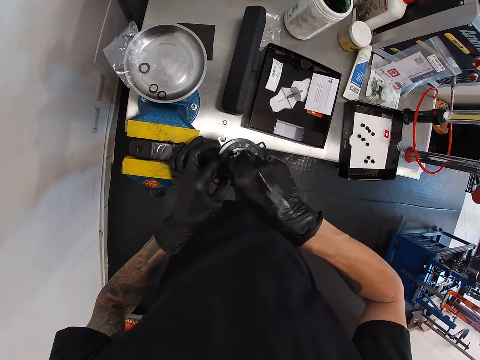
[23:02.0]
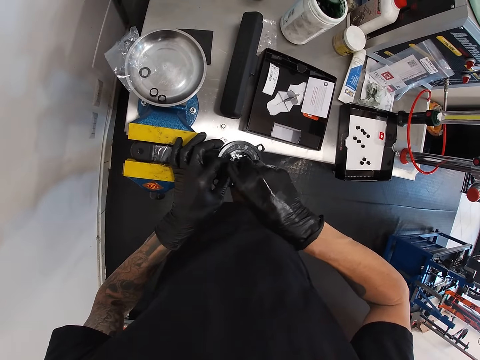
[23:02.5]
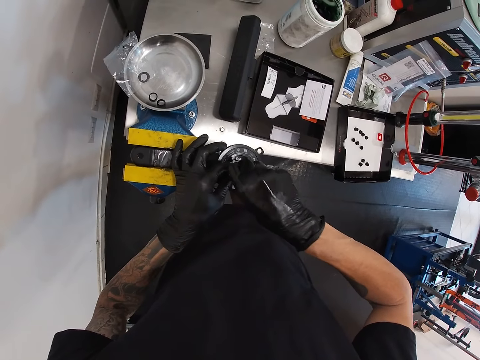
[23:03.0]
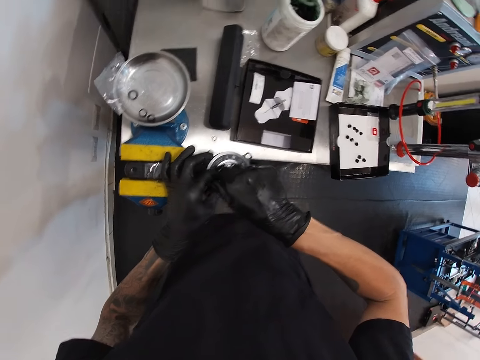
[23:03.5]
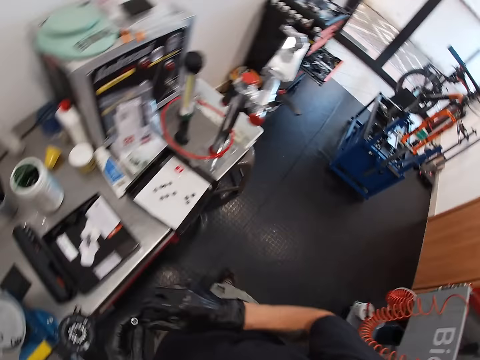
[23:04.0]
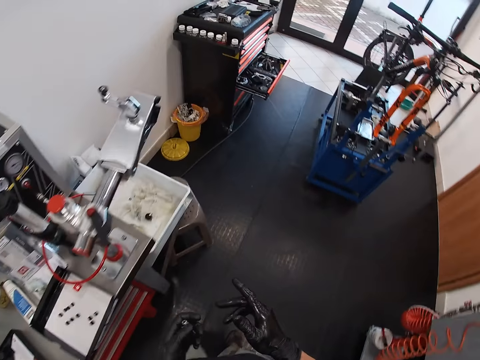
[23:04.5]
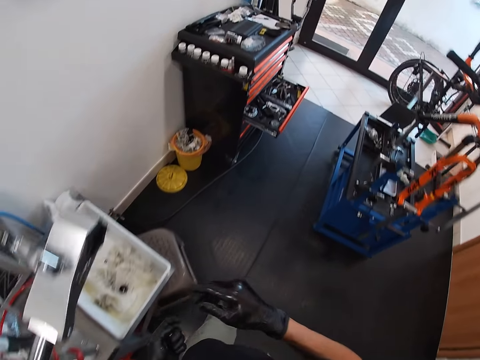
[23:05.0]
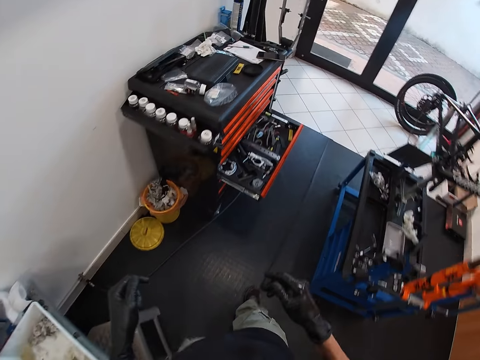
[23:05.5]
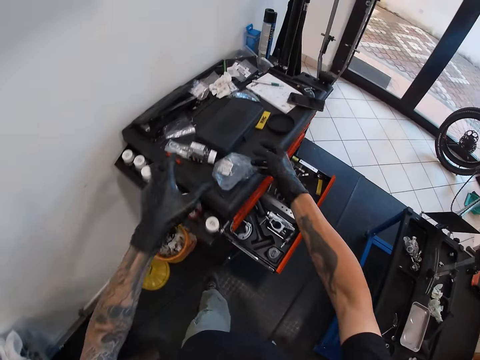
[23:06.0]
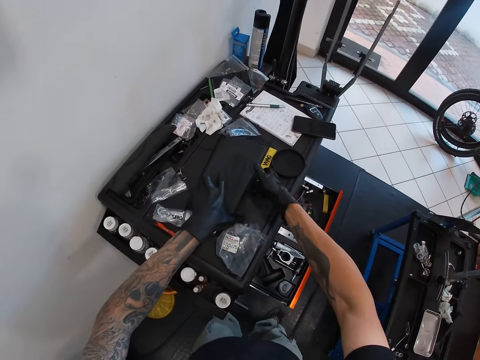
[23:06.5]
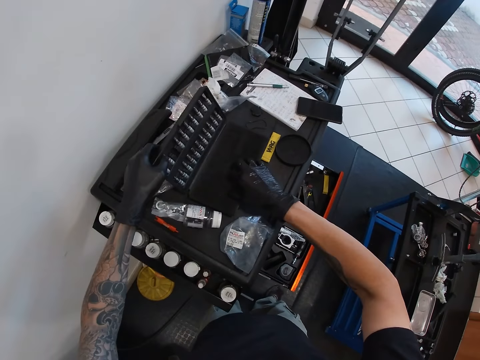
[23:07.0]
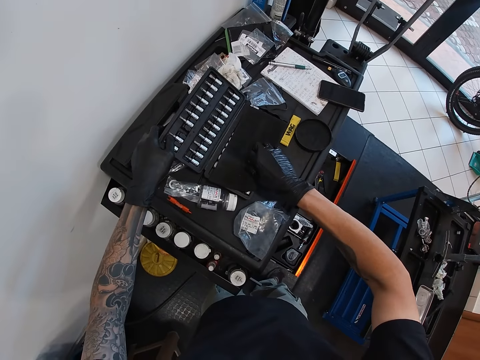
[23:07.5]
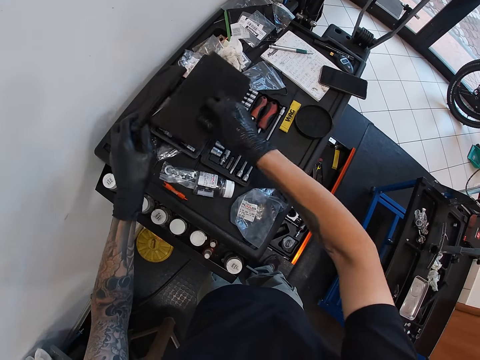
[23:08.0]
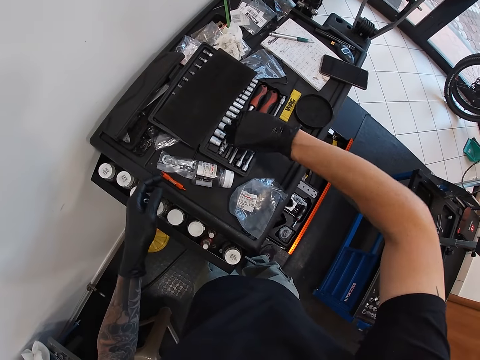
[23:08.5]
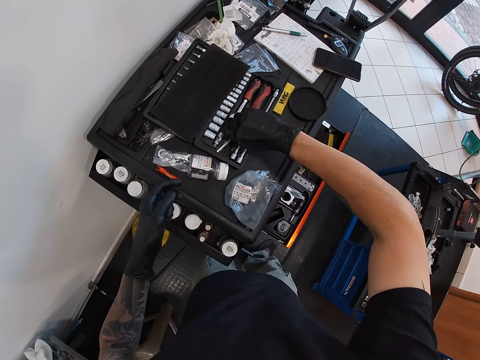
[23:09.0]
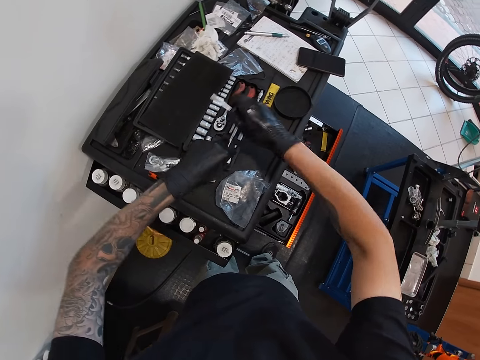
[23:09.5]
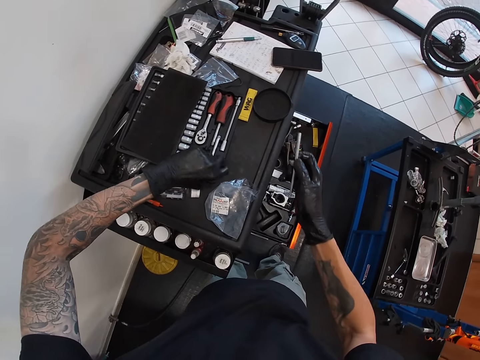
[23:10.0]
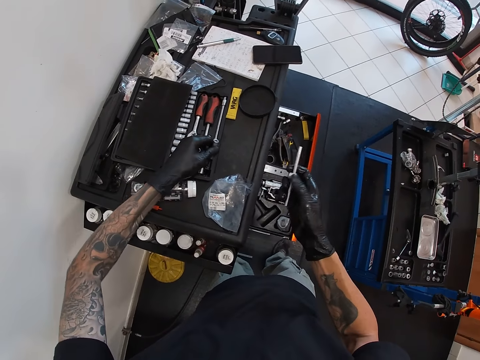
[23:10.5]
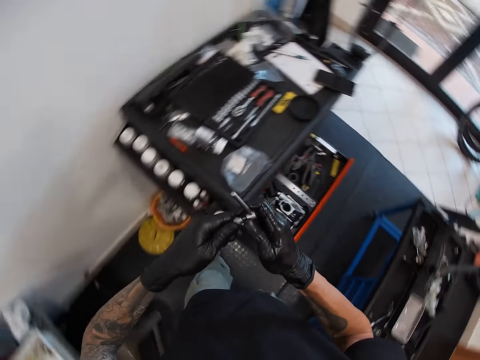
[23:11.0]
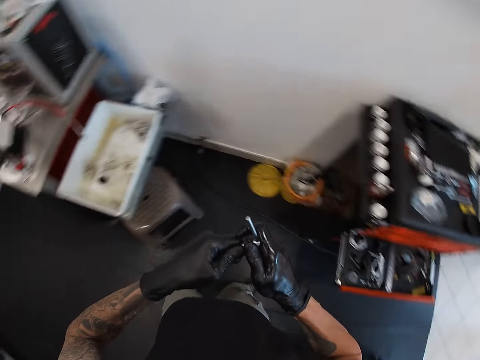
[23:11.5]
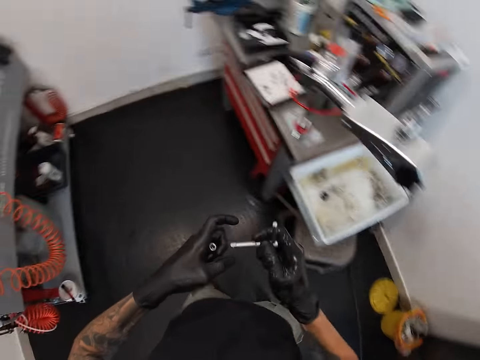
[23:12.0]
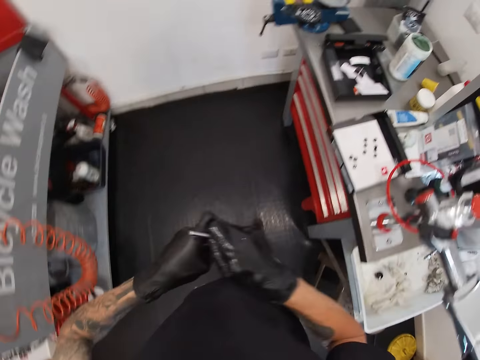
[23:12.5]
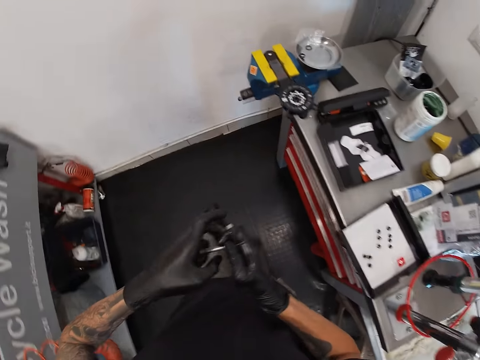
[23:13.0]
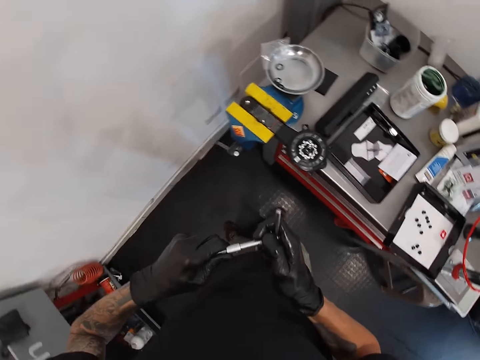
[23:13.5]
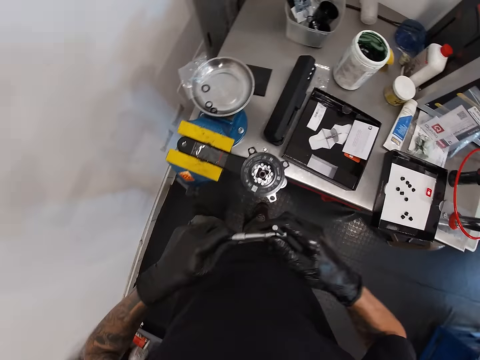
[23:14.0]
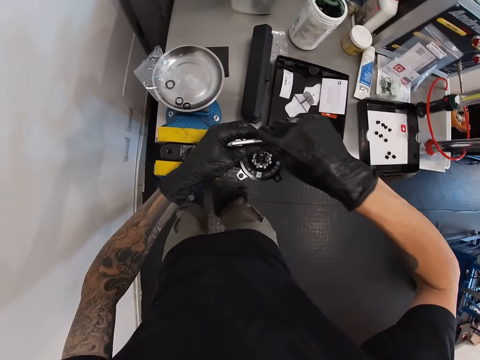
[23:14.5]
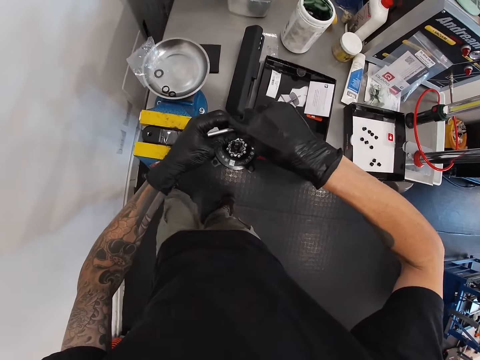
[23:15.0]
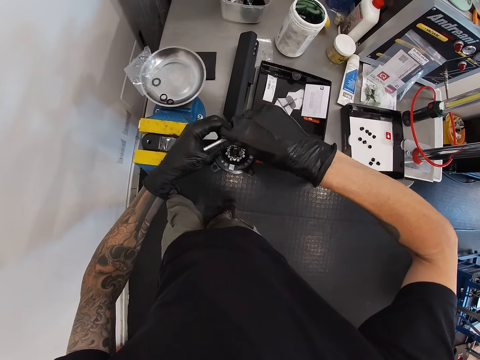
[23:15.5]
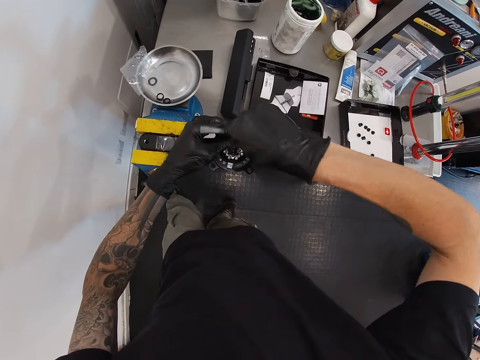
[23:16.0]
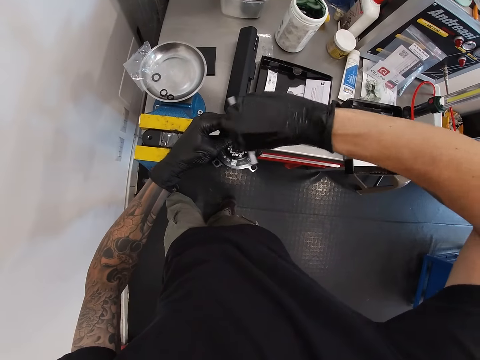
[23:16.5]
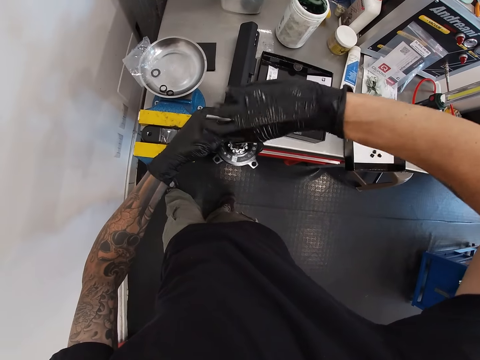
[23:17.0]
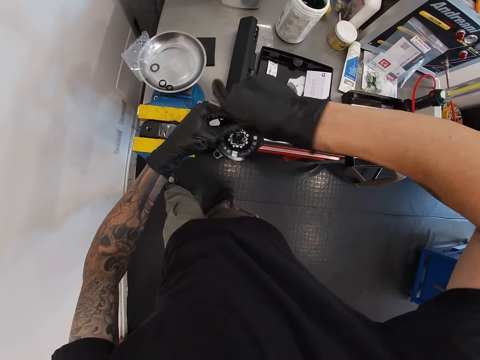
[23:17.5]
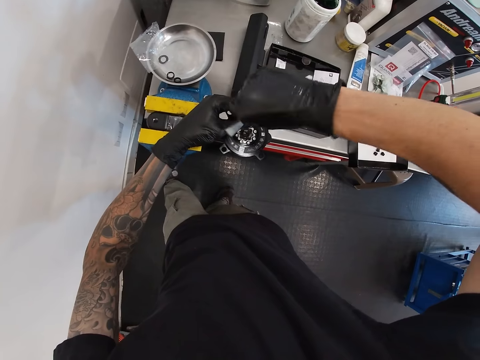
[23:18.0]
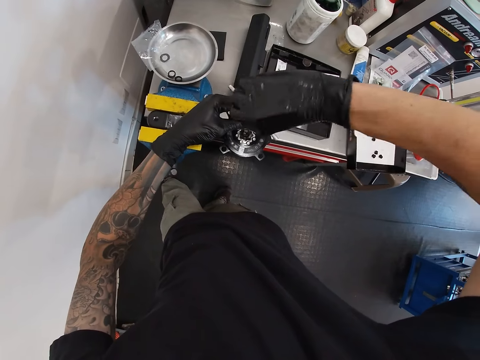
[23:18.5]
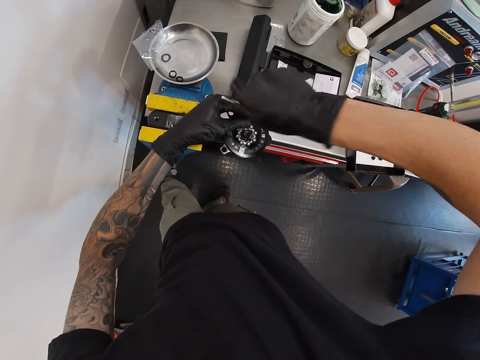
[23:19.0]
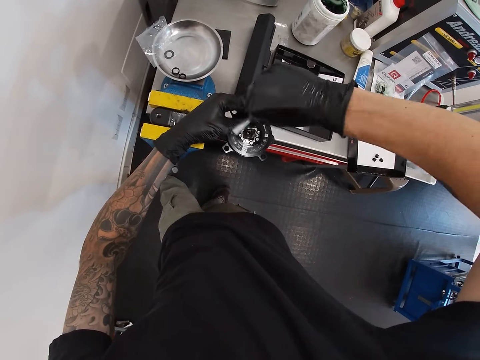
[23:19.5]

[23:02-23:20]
The camera wearer fastens the nut to the crankset in a bench vice's jaw with his right hand. He fixes the bolt on the bearing. He walks around the room. He opens up a tool case on the drawer with his left hand. He picks up a drum key piece from the tool case with his right hand. He picks up another drum key piece from the tool case with his left hand. He locks the drum key pieces together with both hands. He walks around the room. He fastens the bolt in the crankset with the drum key in his right hand.

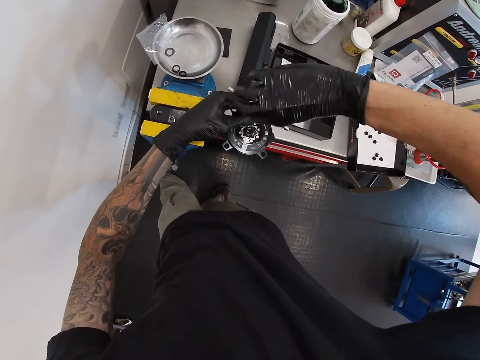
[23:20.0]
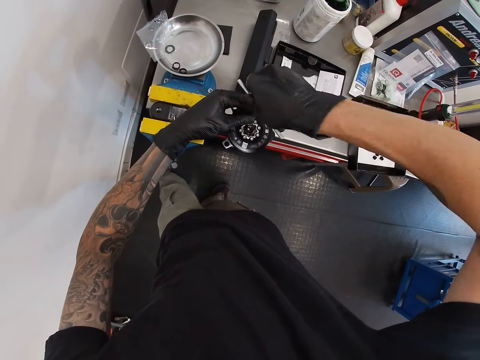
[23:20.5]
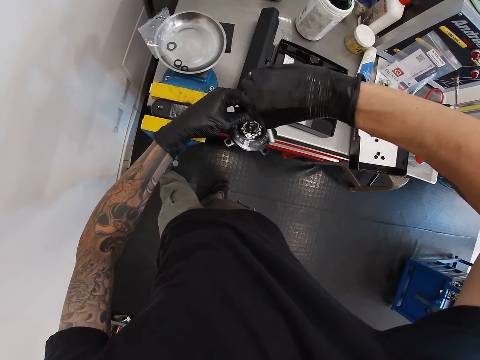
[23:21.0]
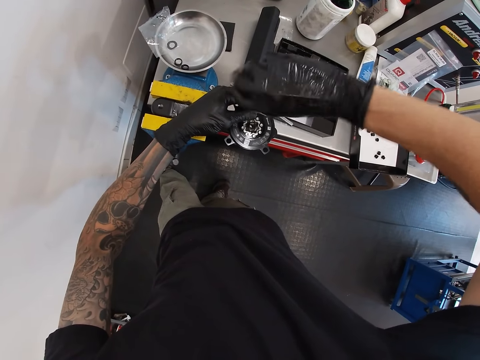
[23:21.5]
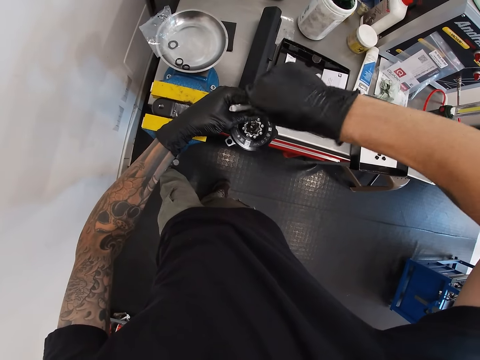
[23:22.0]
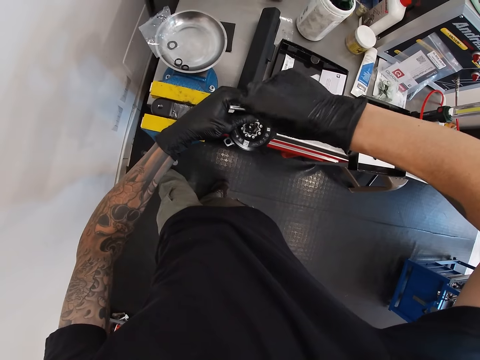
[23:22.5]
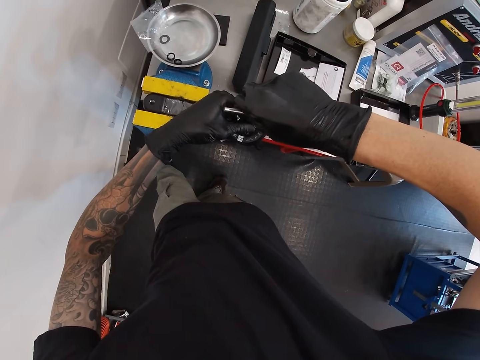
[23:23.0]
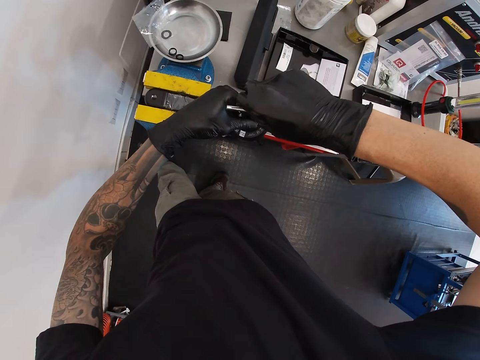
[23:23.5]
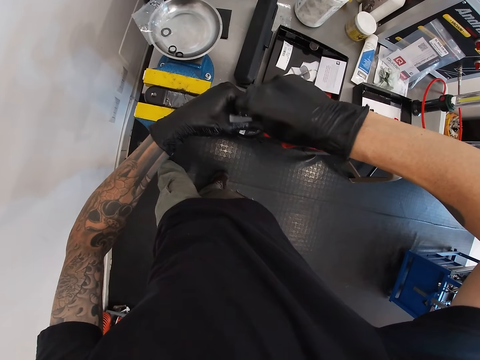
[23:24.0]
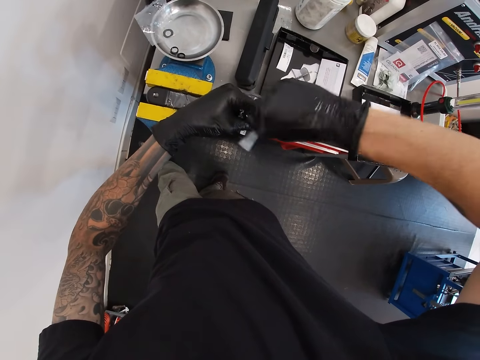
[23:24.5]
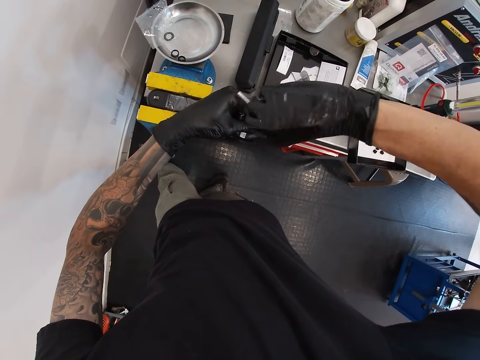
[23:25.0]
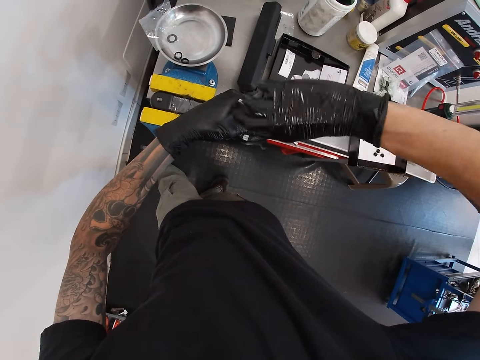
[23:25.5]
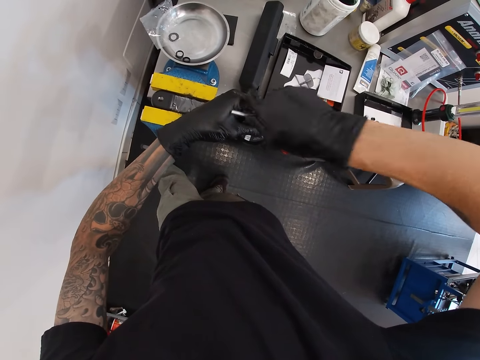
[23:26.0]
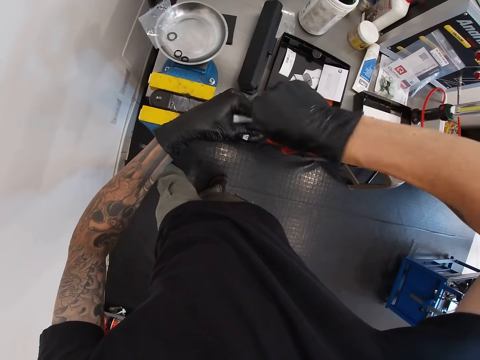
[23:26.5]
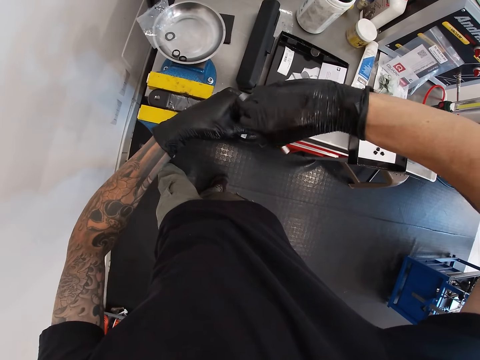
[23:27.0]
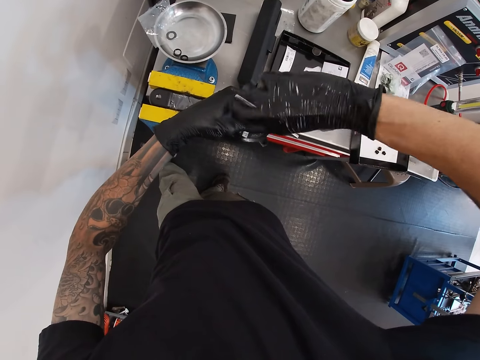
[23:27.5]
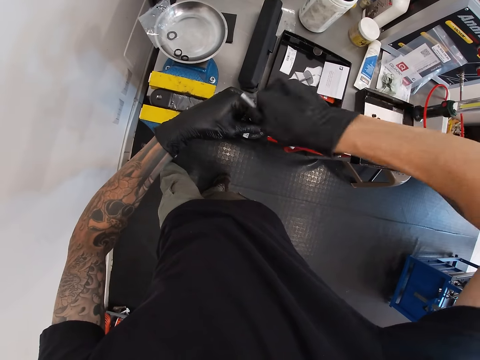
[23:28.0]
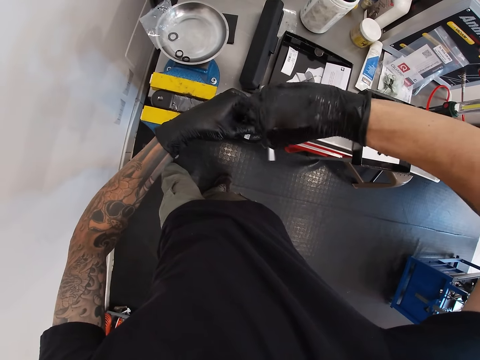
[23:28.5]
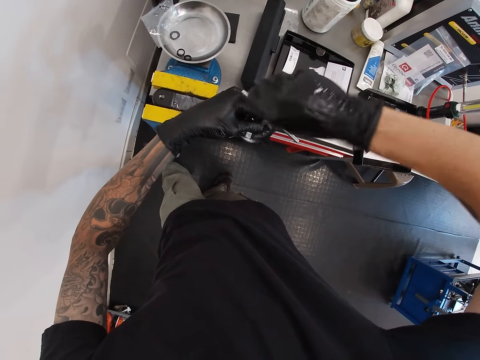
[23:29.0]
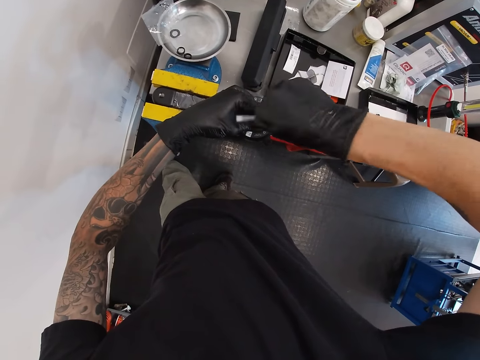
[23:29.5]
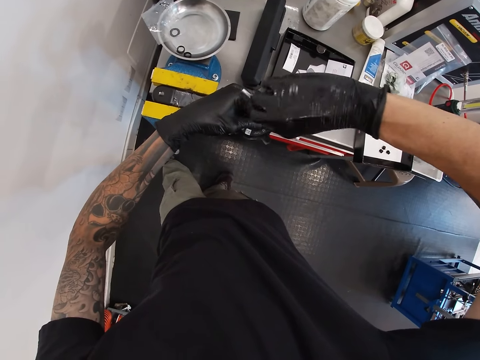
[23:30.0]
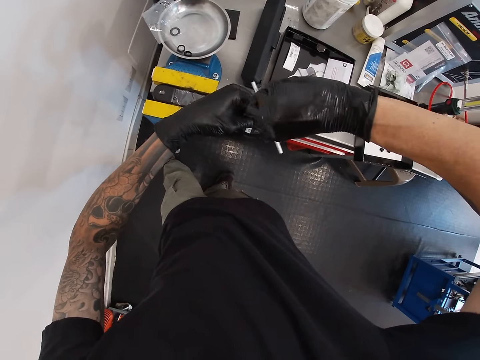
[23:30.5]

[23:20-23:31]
The camera wearer fastens the bolt with the bolt fastener.
